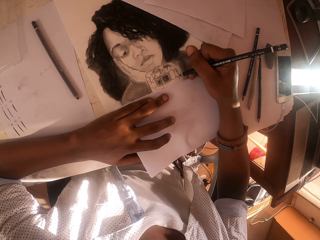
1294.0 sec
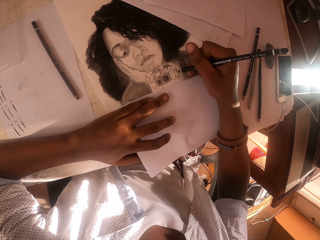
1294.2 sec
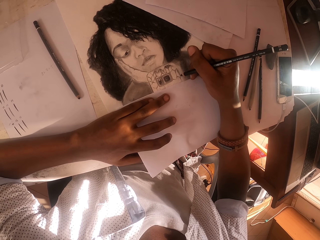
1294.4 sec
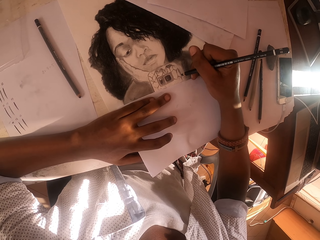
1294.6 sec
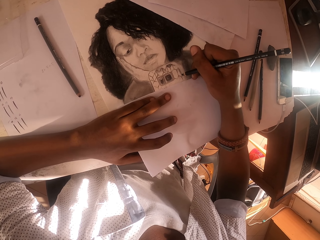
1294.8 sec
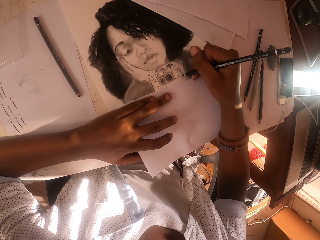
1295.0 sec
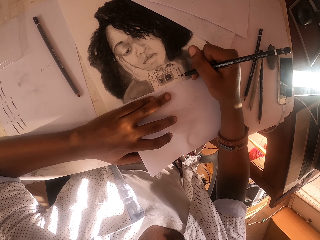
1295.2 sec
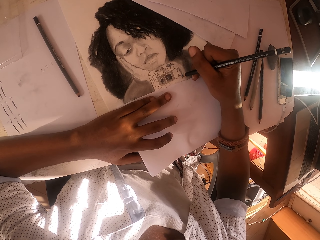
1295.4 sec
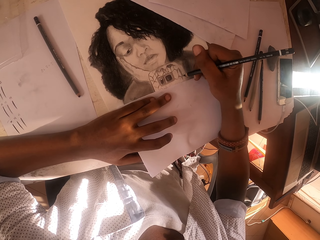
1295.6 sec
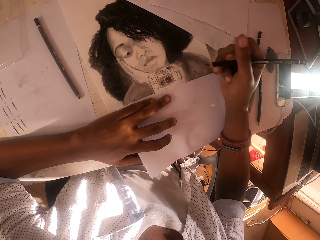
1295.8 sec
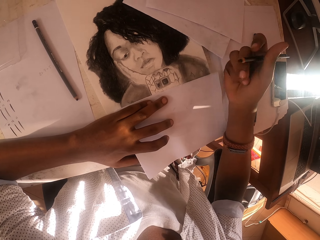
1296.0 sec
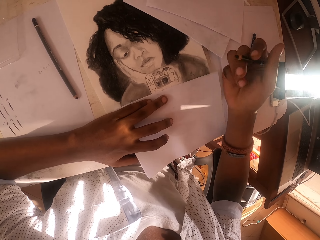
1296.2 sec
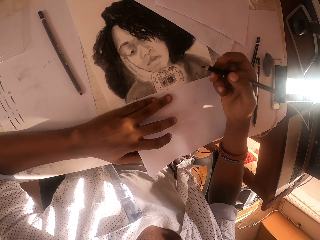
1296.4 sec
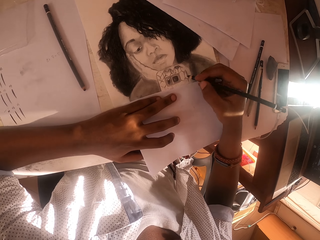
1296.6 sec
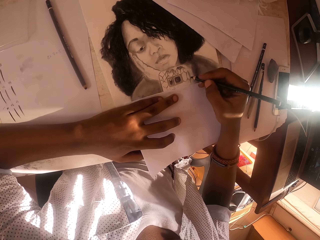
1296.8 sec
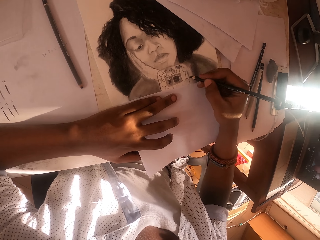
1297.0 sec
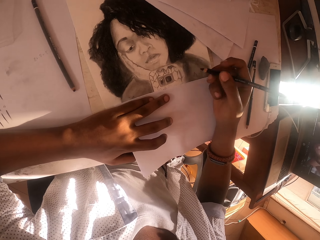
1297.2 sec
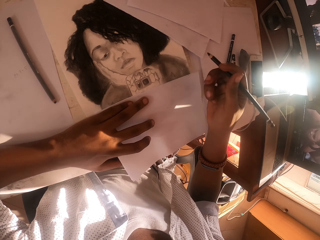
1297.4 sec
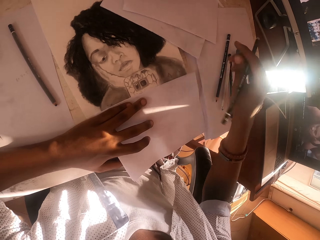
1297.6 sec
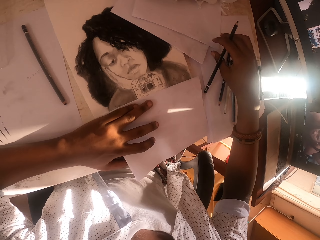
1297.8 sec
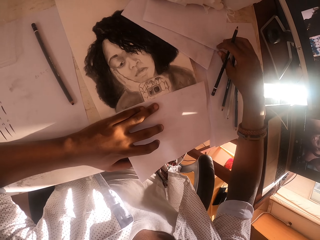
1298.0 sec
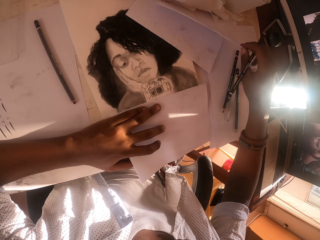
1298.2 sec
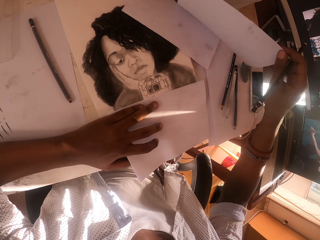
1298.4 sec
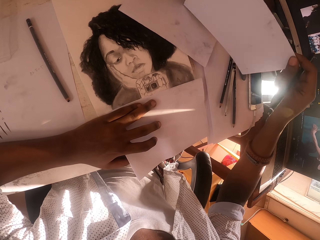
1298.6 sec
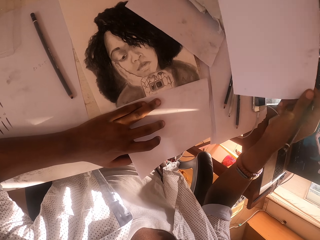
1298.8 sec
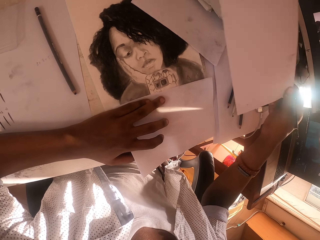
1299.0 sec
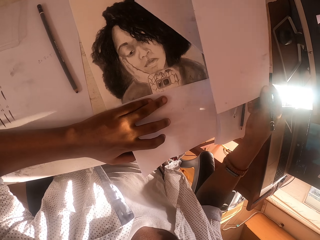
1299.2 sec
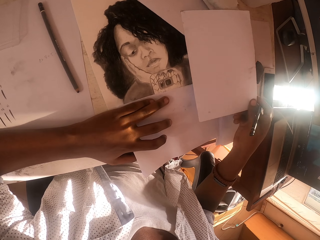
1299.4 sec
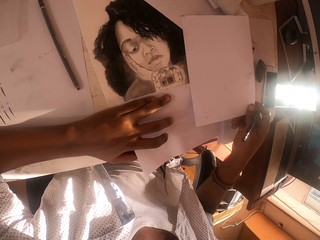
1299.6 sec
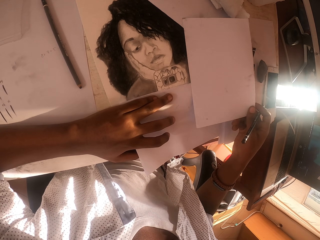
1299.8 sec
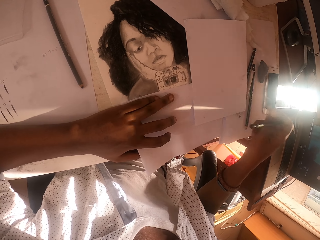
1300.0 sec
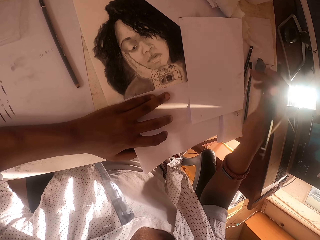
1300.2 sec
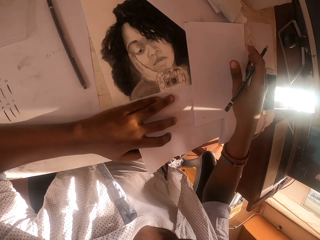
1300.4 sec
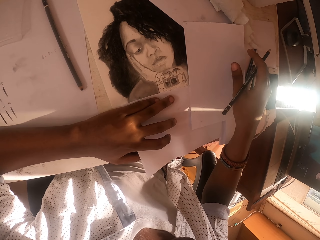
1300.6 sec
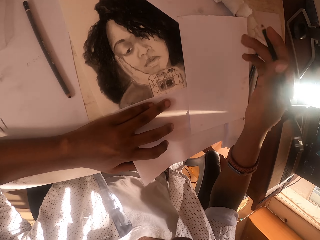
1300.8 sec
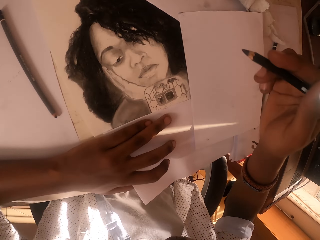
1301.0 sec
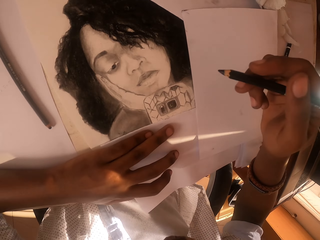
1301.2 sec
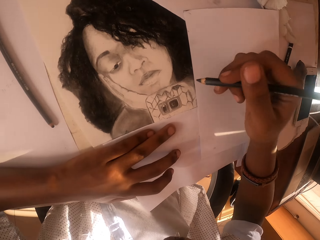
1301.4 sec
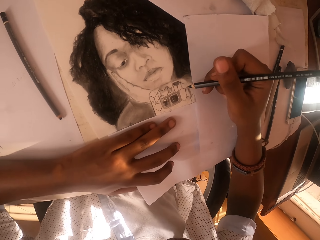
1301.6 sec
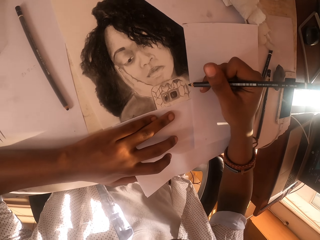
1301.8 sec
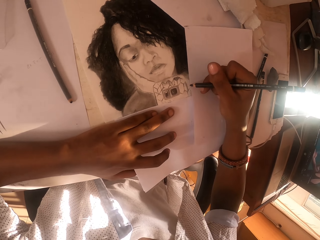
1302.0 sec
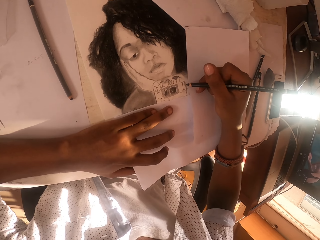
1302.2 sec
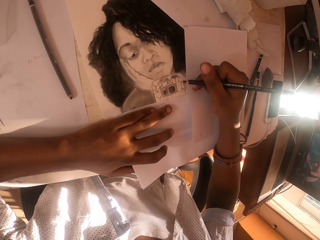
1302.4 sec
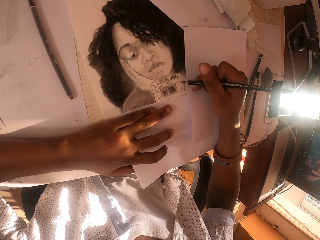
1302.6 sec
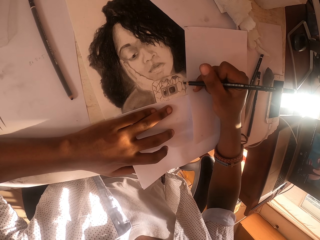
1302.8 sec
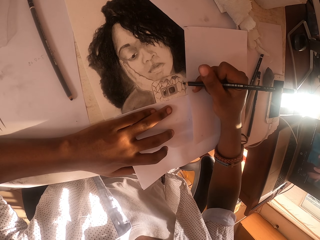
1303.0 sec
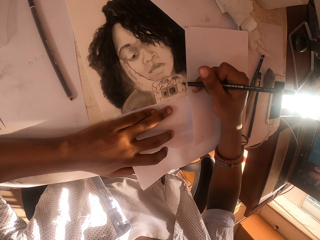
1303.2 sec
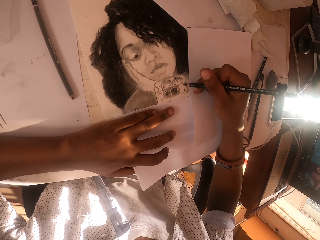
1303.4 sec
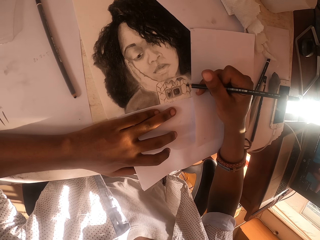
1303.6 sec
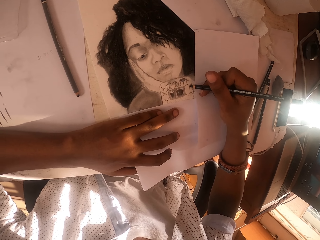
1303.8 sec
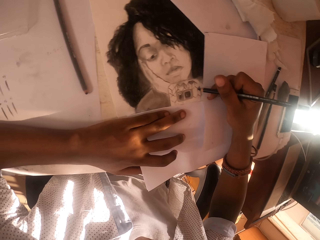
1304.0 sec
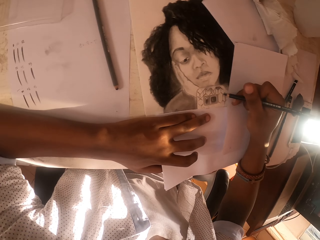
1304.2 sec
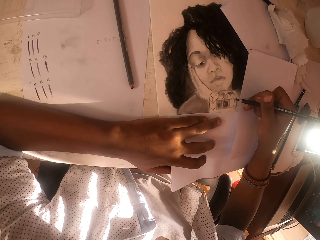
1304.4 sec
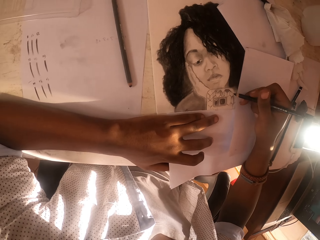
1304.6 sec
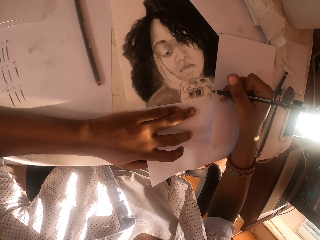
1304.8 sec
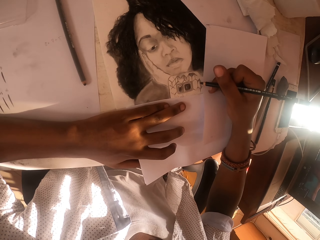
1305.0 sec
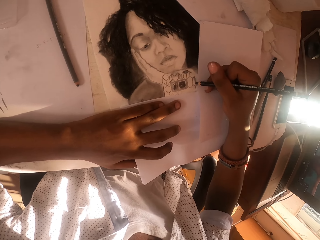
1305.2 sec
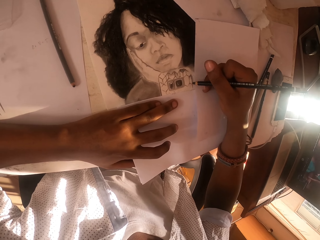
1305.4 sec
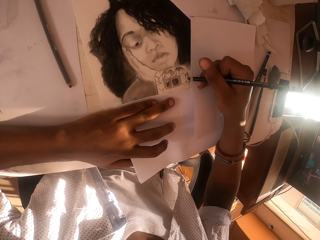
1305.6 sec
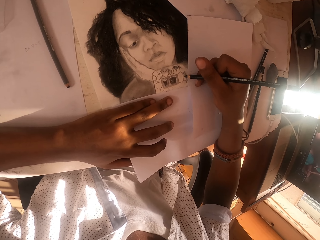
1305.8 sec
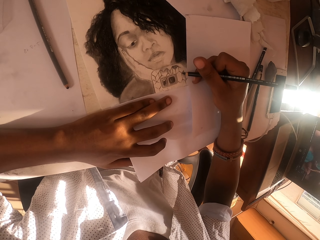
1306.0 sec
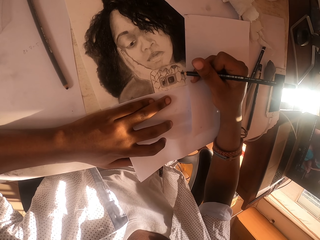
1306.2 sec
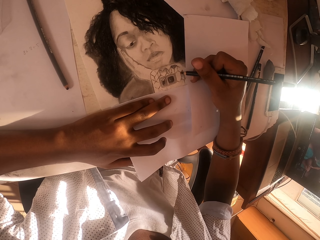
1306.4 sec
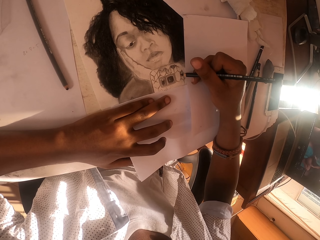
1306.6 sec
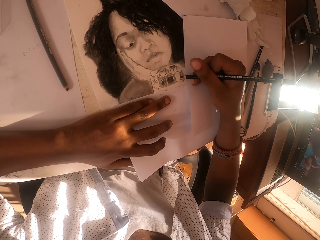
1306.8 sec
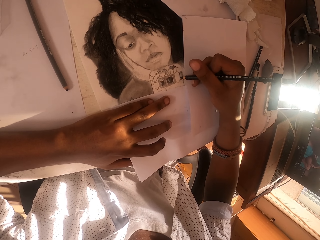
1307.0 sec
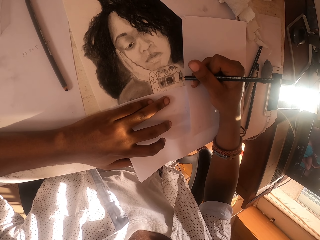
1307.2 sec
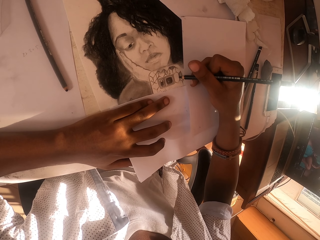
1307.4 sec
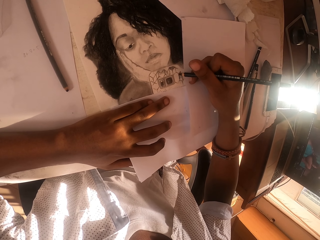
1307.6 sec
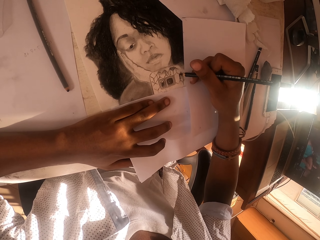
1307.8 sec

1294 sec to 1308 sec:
The camera wearer lifts the colored pencil slightly. He picks up a drawing paper. He puts the drawing paper on the painting paper. He moves the drawing paper slightly. He paints the painting paper with a black pencil. He places his wrist on the drawing paper.

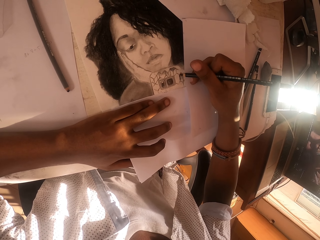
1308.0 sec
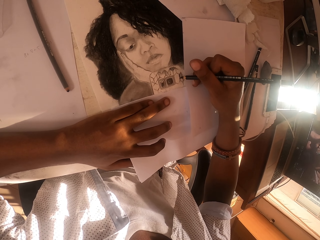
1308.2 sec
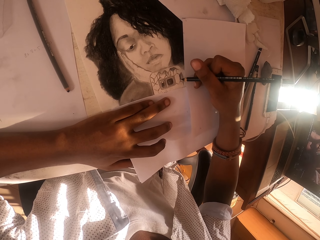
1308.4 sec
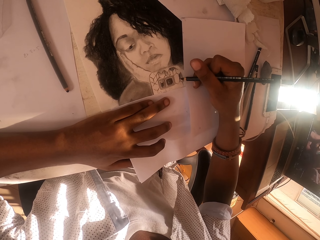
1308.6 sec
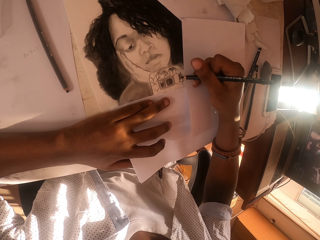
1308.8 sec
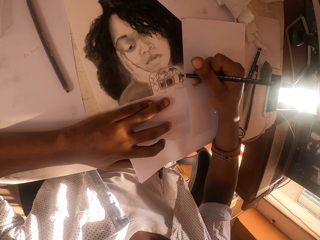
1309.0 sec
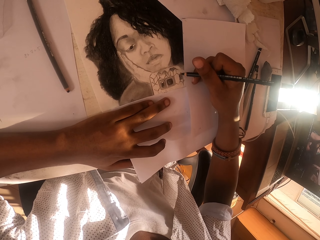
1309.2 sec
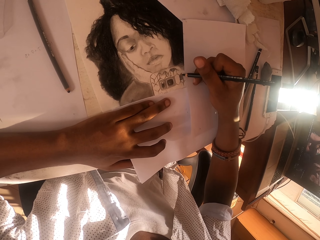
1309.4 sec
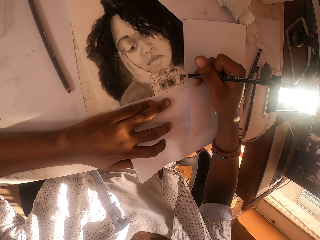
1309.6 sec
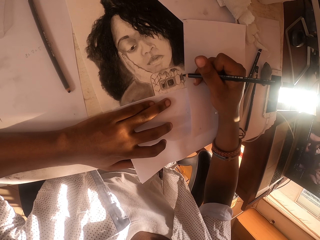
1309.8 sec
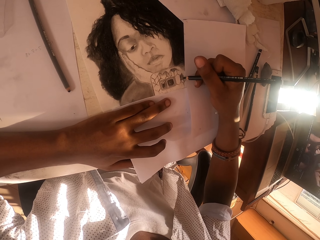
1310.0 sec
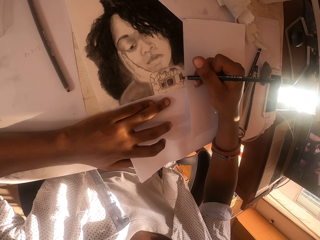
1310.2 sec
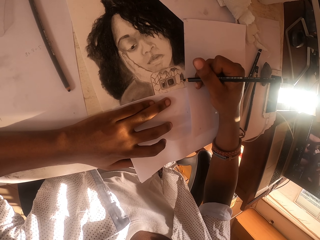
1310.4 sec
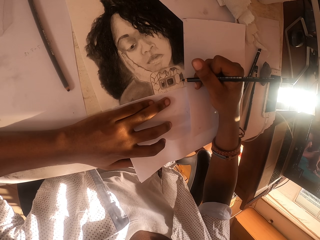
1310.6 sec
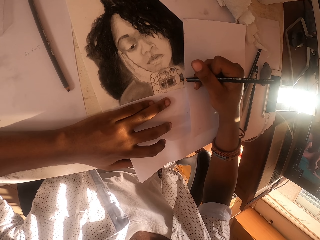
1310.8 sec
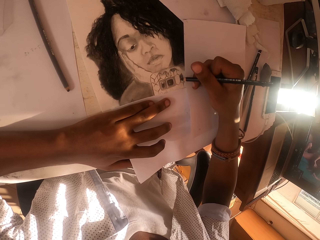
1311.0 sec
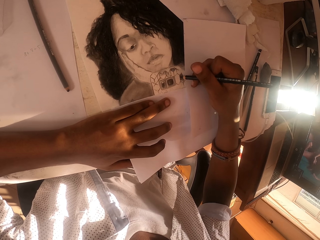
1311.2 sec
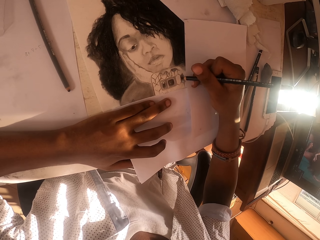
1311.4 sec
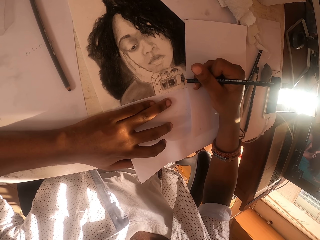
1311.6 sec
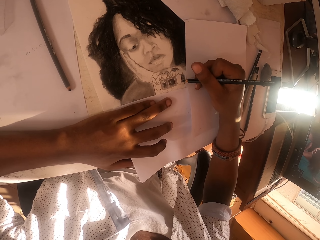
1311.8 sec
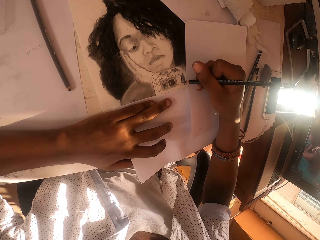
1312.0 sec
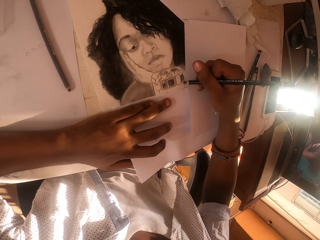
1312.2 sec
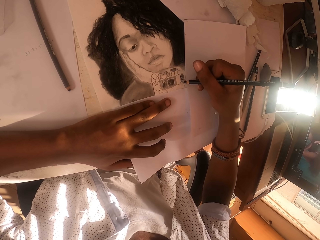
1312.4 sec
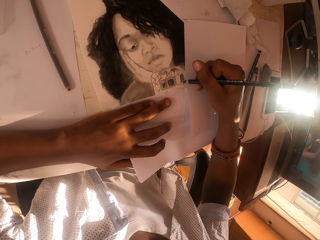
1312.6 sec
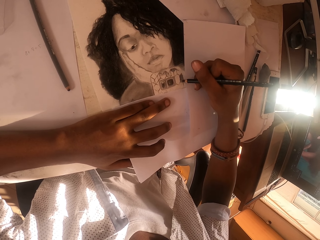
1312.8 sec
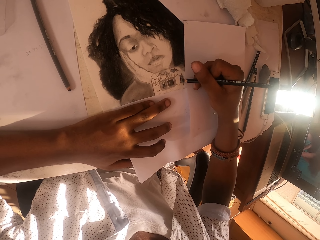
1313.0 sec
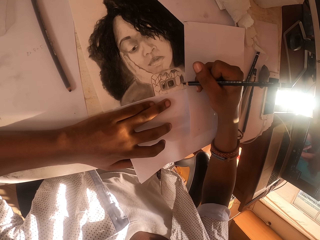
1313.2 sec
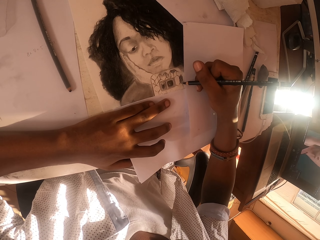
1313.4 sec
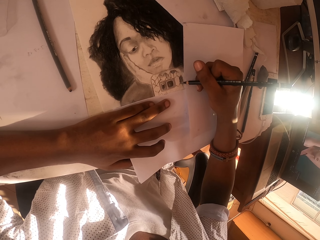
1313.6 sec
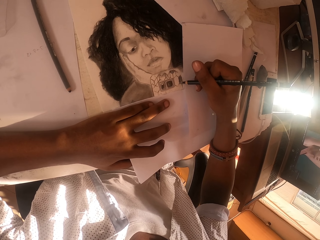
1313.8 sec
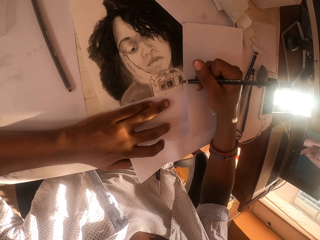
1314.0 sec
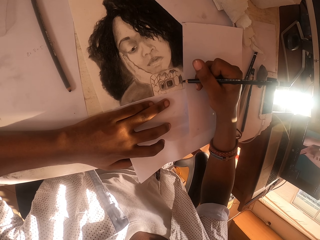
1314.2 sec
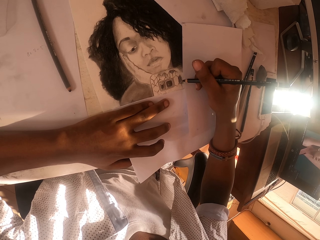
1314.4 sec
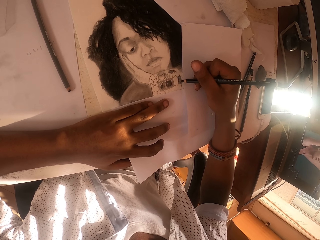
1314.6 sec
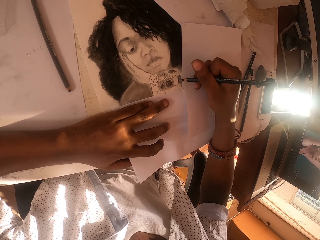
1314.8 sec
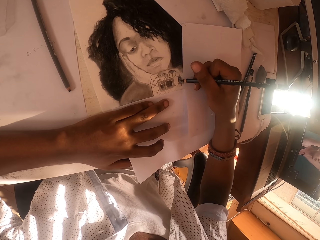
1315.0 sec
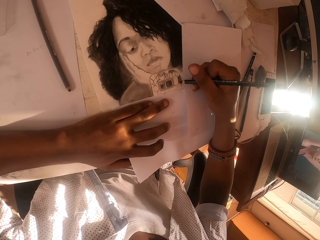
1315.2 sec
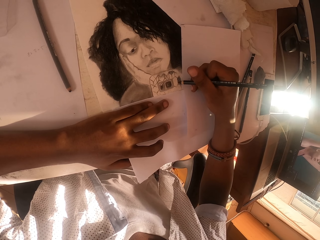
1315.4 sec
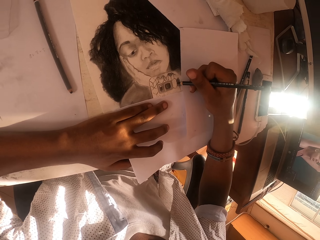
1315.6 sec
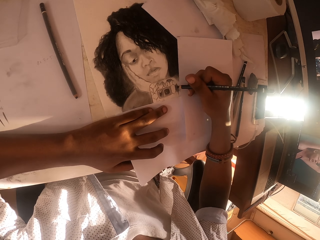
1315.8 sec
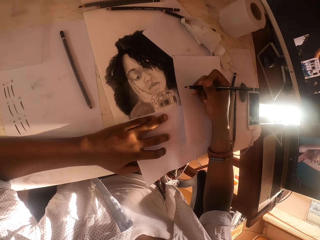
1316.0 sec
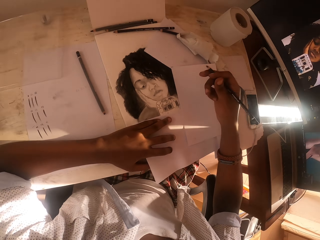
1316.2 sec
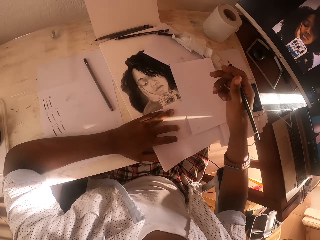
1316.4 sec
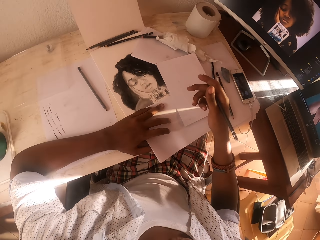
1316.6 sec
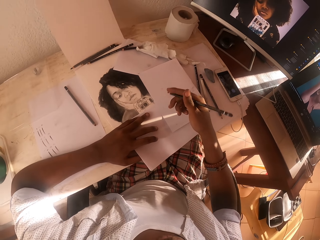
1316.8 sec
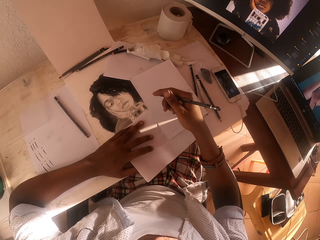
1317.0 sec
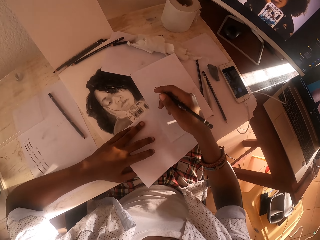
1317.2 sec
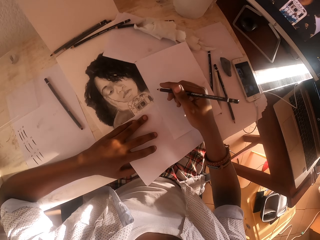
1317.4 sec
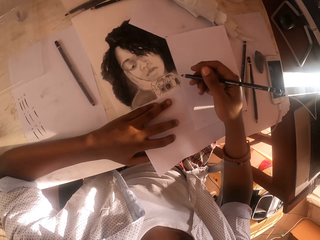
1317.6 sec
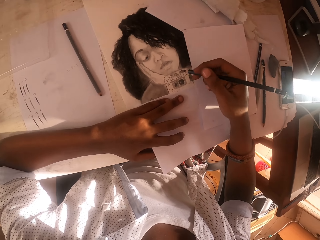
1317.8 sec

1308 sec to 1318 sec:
The camera wearer stops to paint on the painting paper. He lifts his hand slightly.
